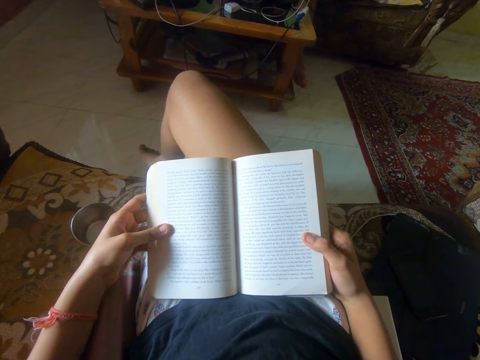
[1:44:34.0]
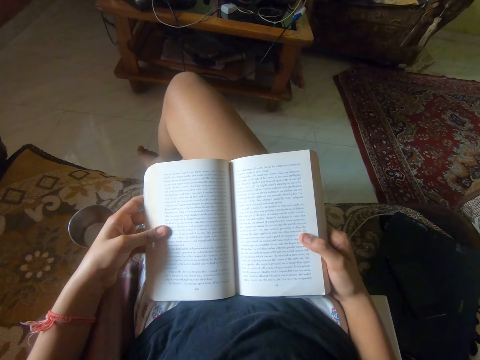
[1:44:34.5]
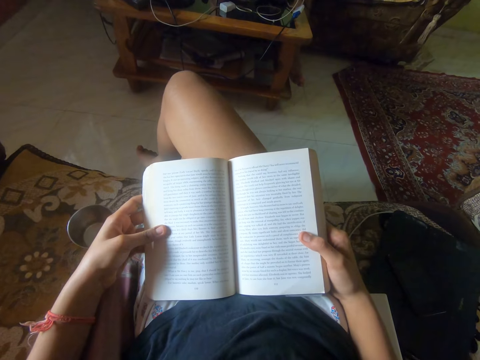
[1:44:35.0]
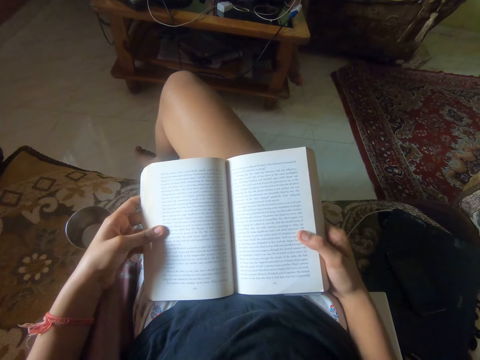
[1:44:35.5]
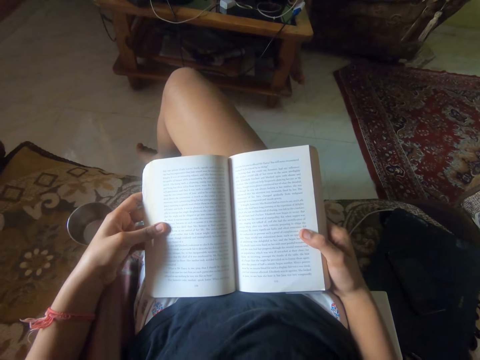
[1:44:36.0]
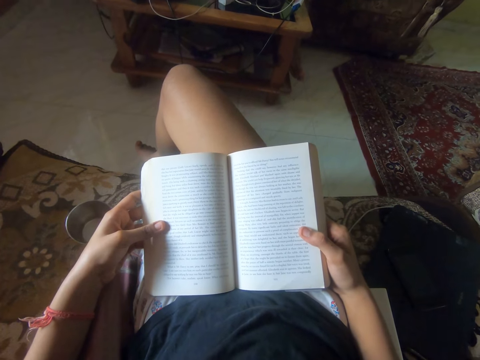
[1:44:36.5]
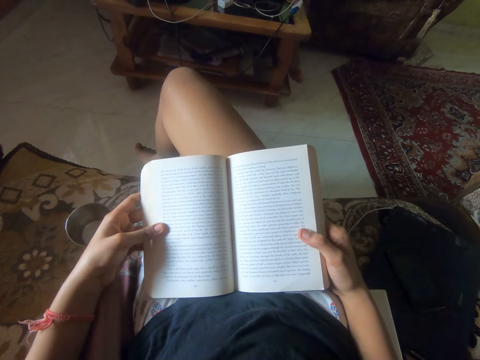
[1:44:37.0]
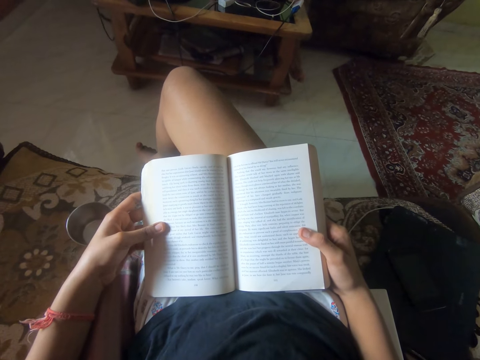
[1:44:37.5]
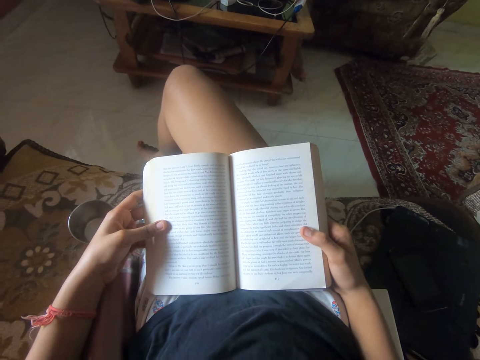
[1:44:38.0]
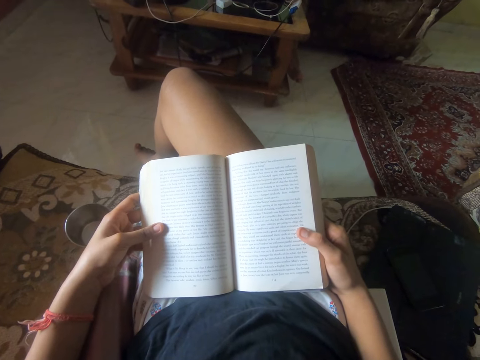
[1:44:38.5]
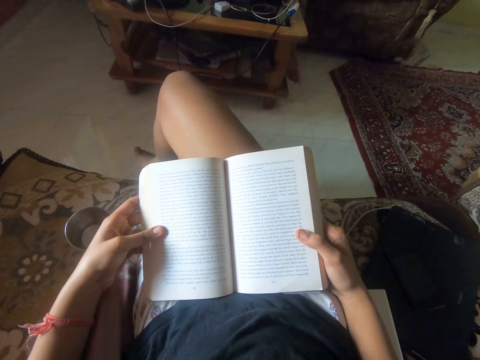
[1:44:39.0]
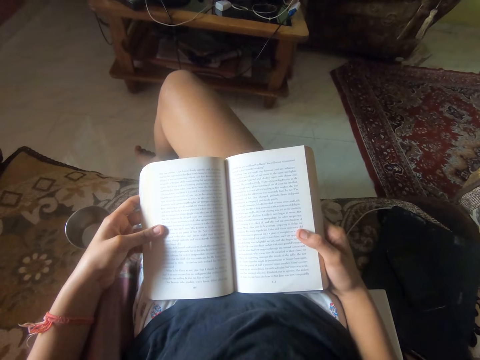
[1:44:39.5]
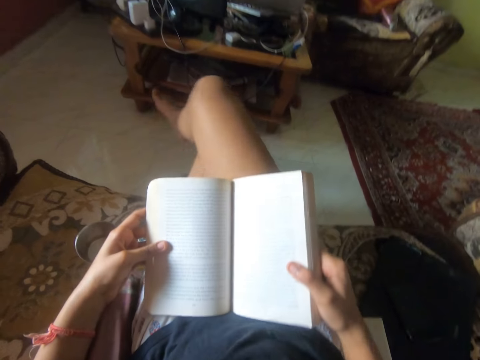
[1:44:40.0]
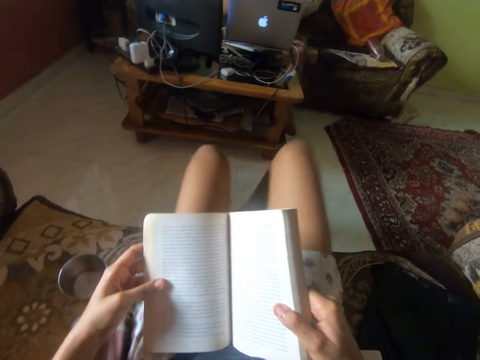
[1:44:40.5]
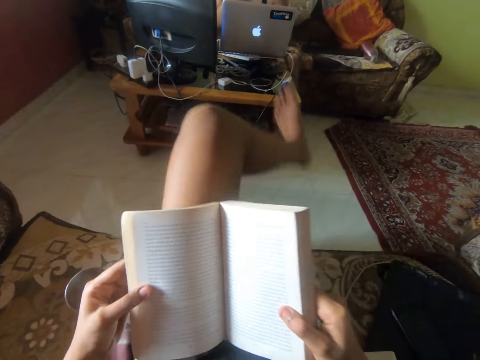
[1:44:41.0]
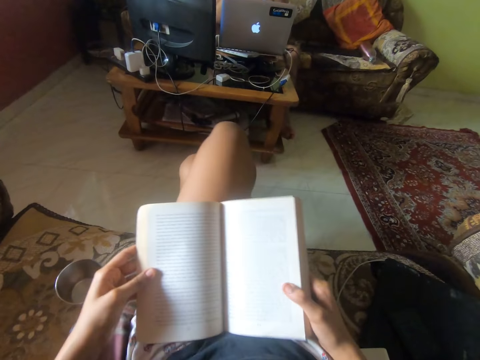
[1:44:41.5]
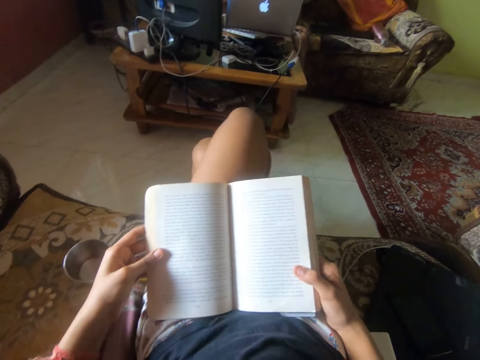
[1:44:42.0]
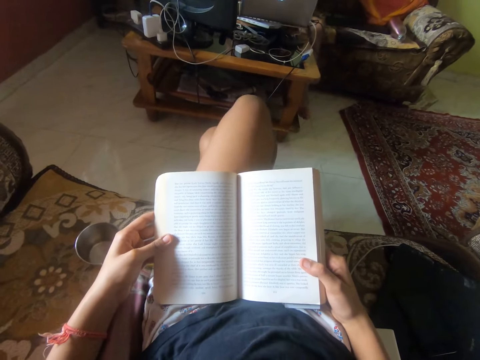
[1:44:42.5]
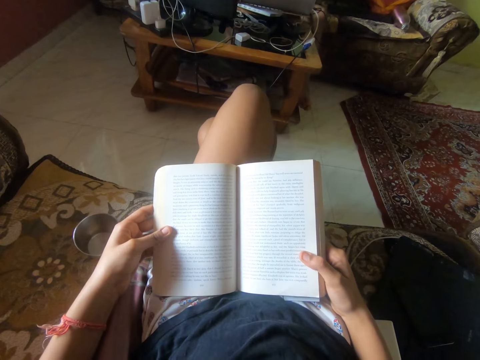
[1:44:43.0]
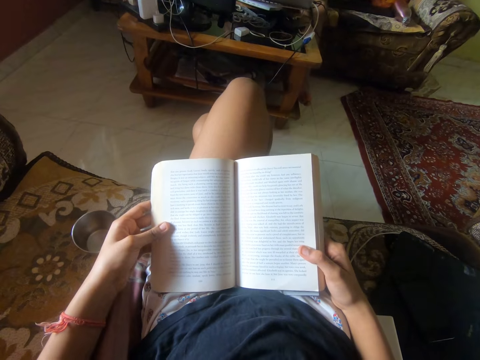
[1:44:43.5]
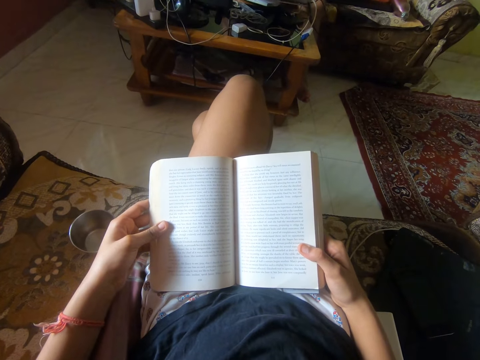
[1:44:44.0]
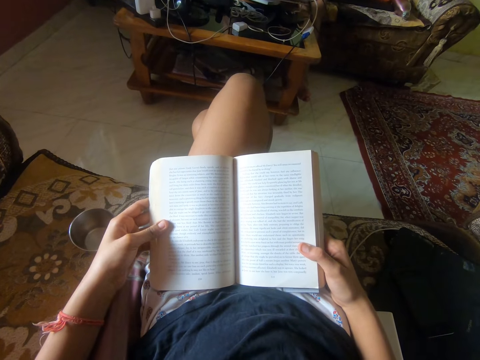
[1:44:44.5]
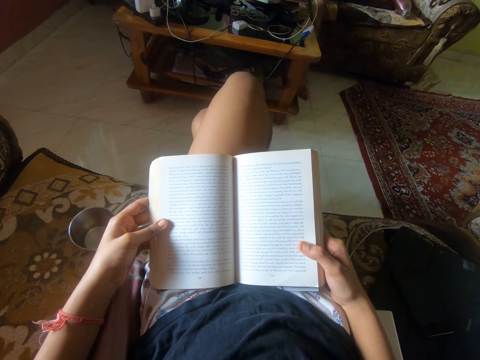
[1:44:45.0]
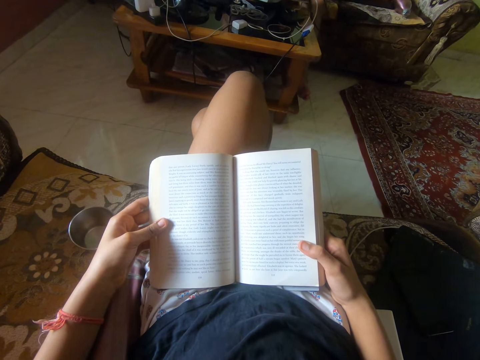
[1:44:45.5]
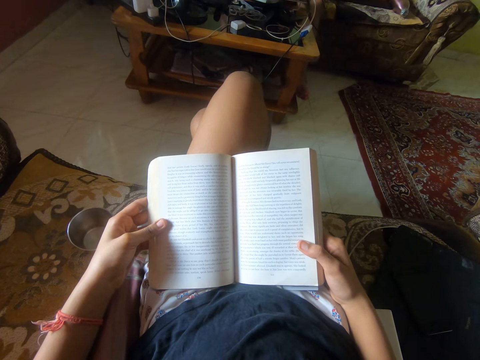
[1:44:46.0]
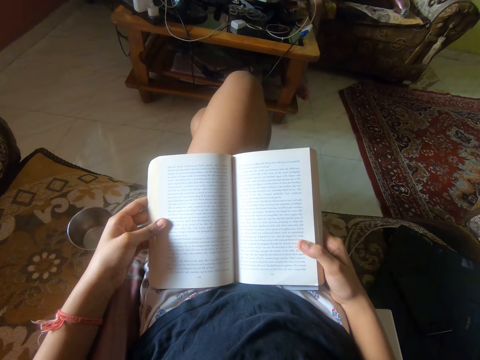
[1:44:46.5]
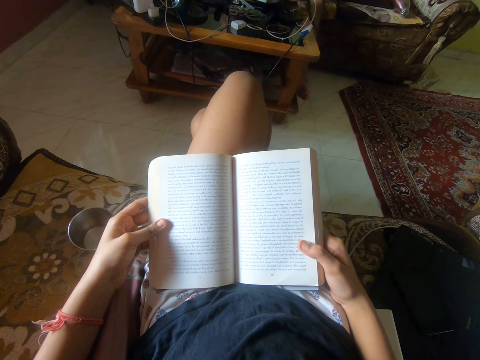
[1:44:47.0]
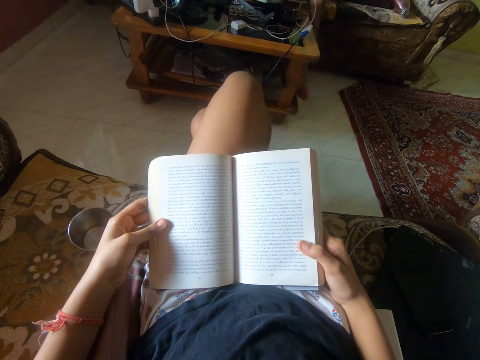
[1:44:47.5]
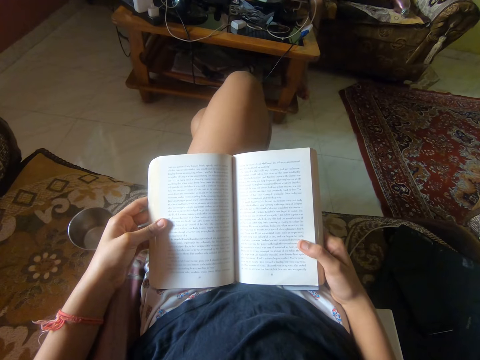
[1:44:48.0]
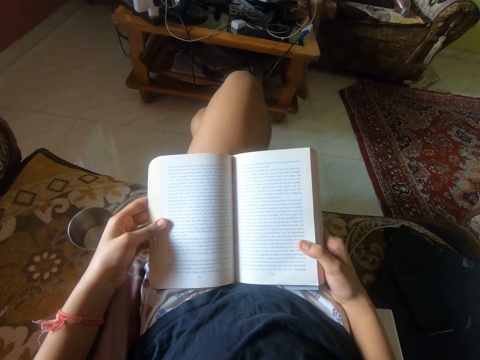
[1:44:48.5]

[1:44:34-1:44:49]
The camera wearer moves her right leg to the floor. She crosses her legs. She reads the novel on the cushion chair.

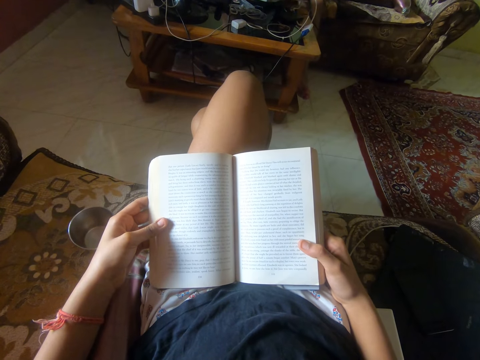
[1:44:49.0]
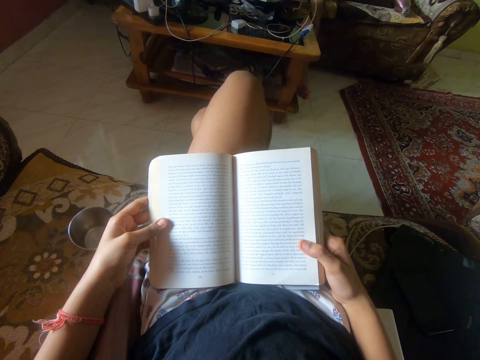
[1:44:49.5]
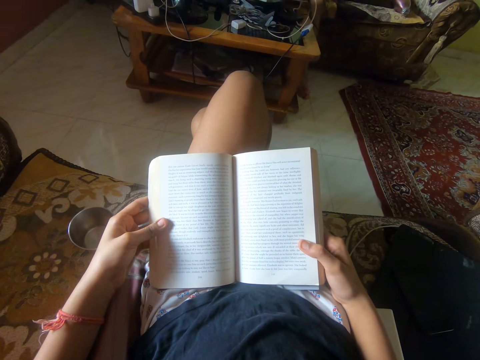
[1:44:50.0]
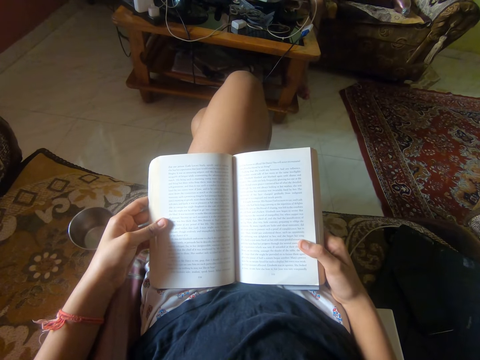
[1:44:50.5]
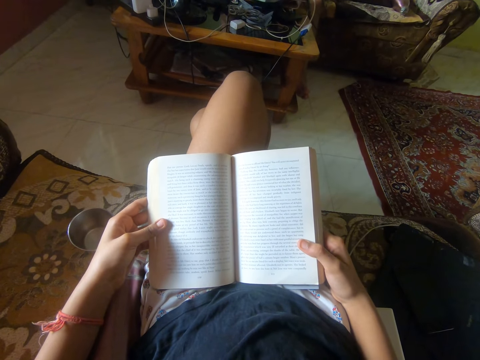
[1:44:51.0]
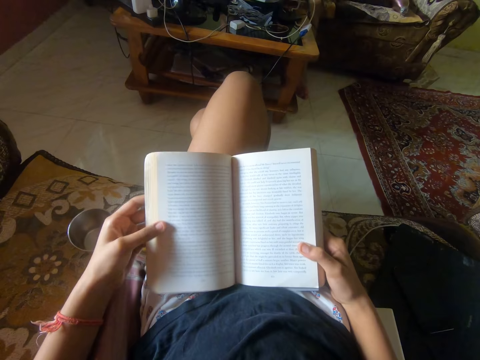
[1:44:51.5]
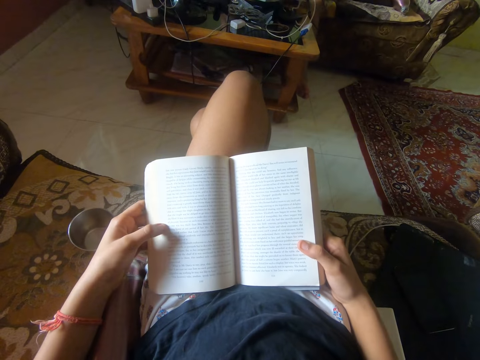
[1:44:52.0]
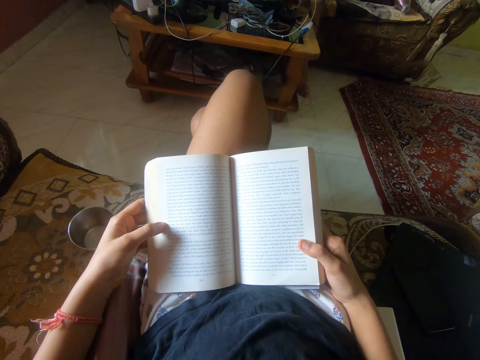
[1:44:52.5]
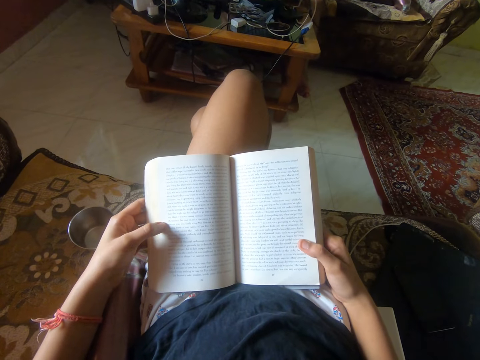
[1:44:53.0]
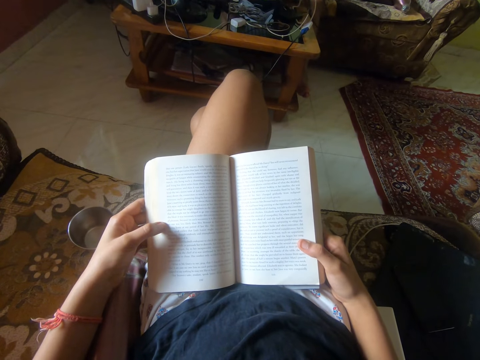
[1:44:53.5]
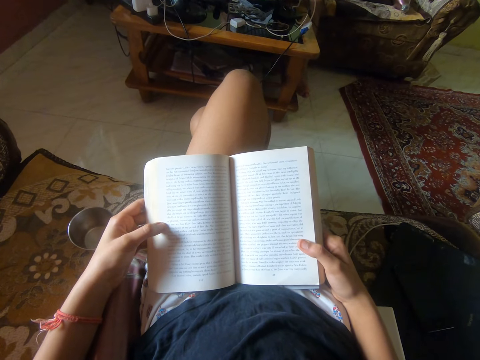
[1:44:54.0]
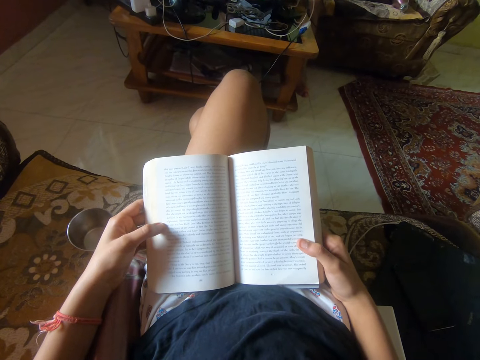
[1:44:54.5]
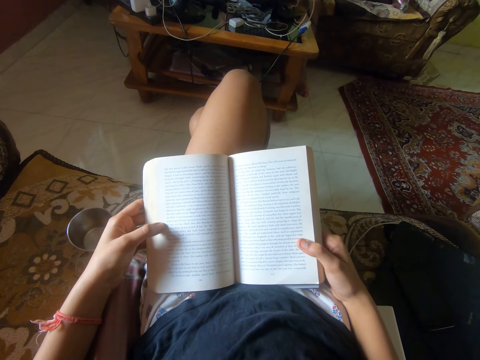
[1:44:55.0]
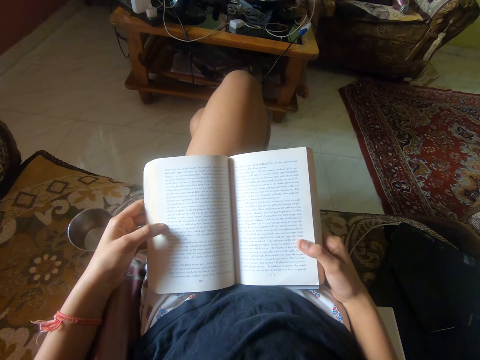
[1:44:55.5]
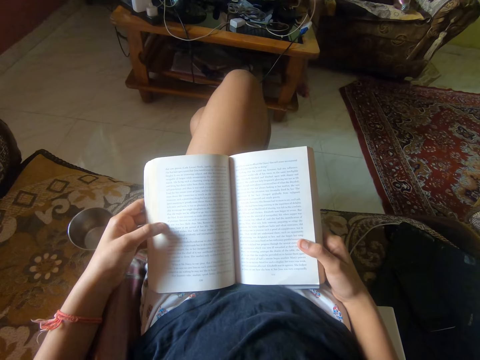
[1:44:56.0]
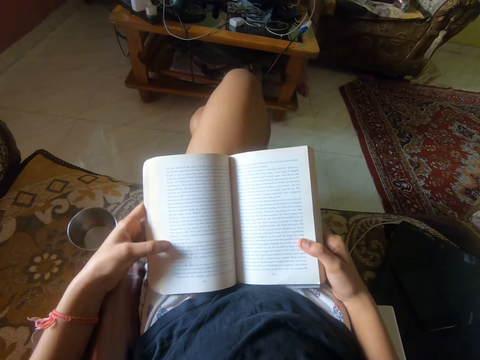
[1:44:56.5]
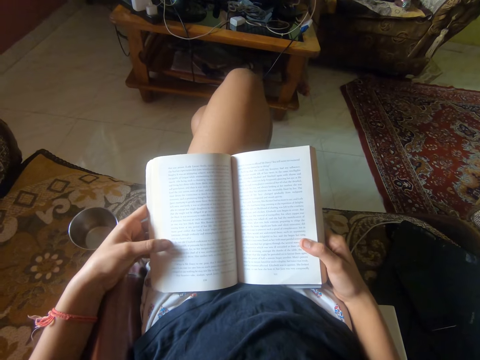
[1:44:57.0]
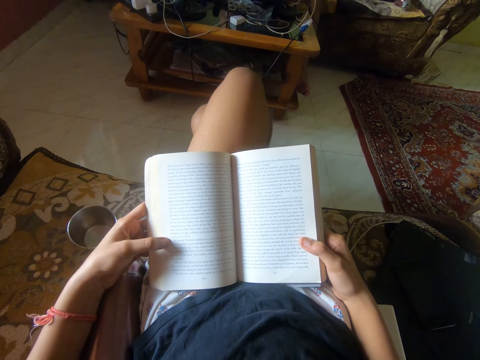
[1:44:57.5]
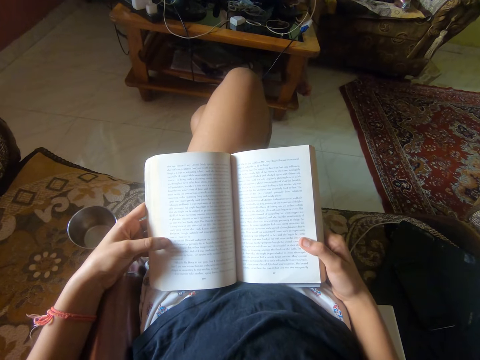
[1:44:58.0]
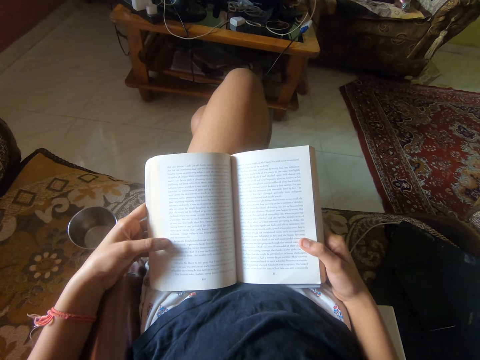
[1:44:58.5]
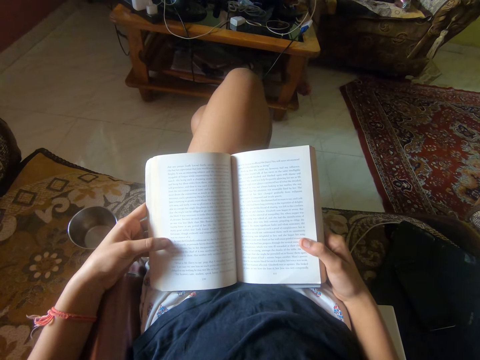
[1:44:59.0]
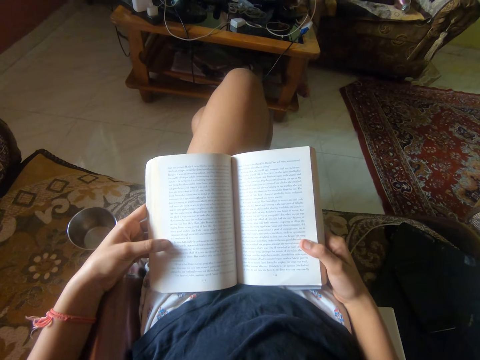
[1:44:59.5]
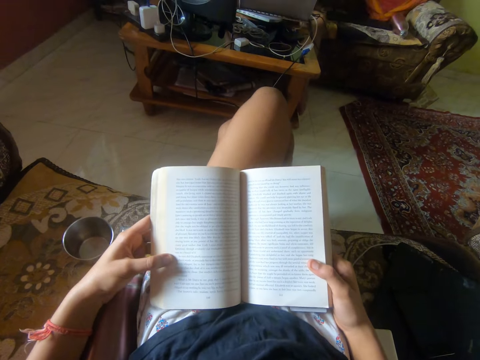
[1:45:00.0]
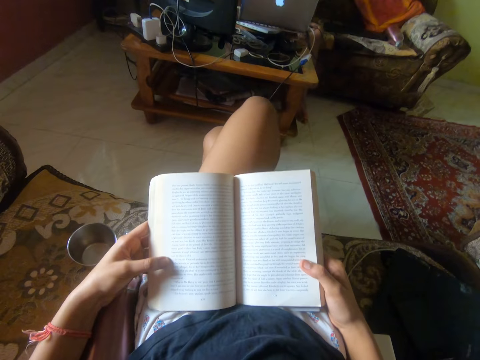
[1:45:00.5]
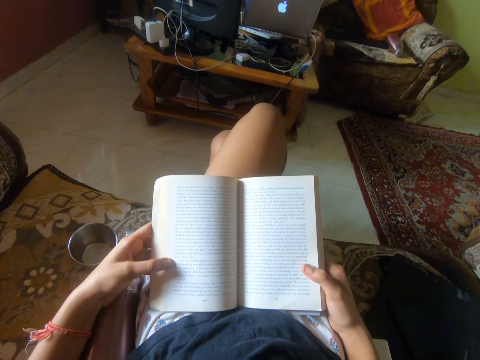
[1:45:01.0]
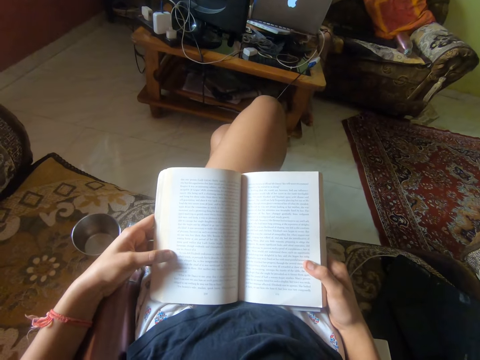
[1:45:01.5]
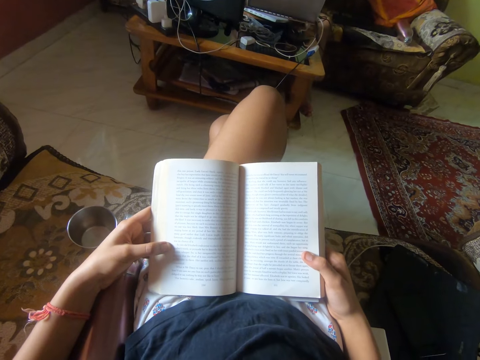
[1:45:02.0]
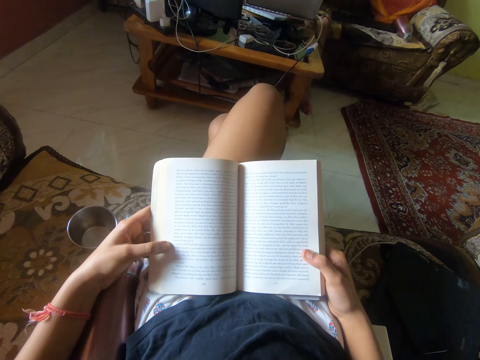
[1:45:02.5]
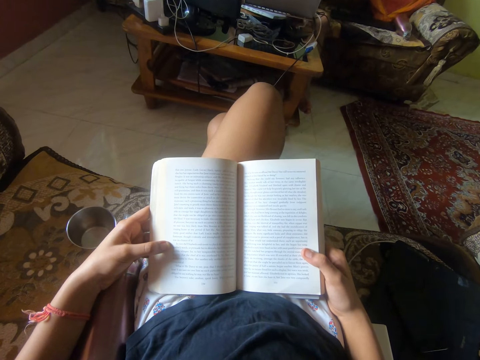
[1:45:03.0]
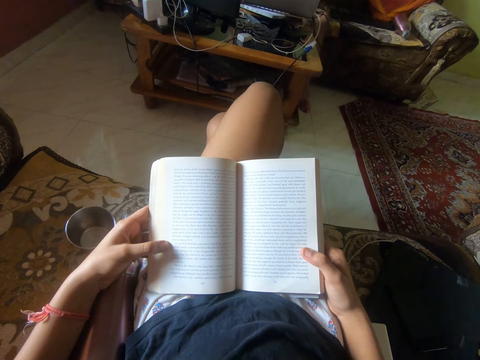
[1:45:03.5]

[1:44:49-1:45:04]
The camera wearer moves the novel with her left hand. She reads the novel on the cushion chair. She moves her left hand on the novel. She reads the novel on the cushion chair. She moves her legs. She reads the novel.
